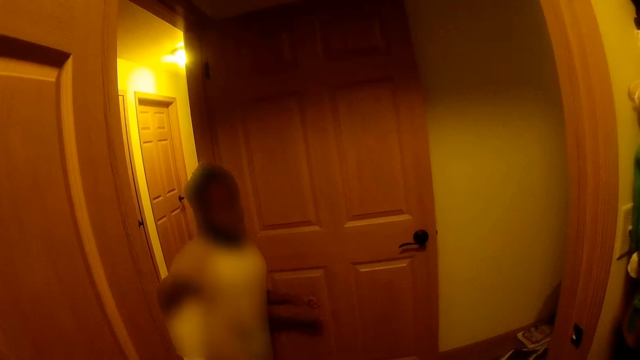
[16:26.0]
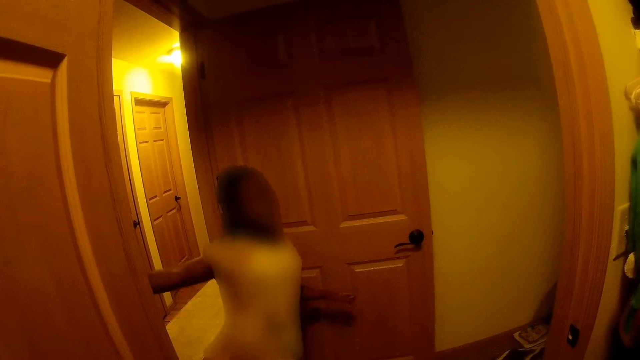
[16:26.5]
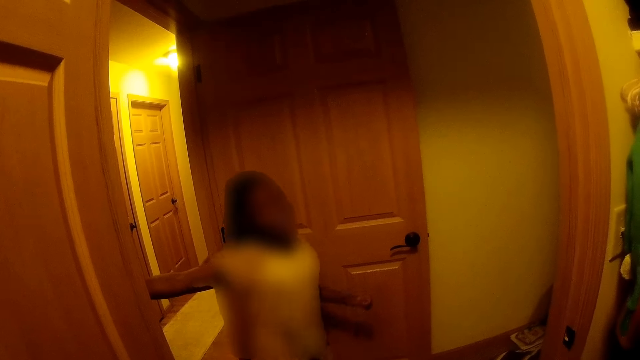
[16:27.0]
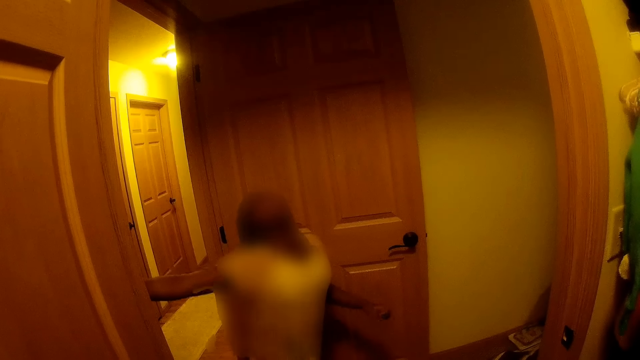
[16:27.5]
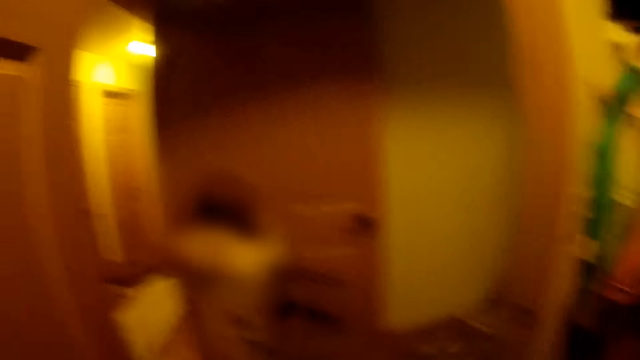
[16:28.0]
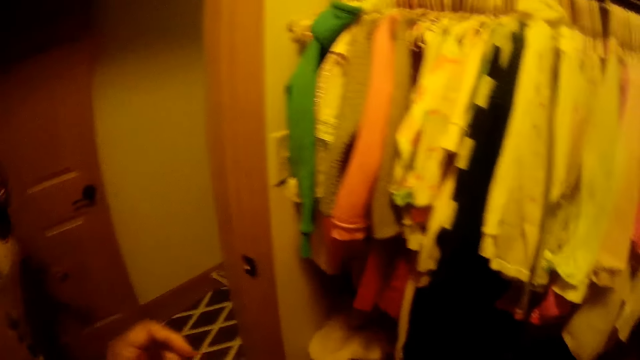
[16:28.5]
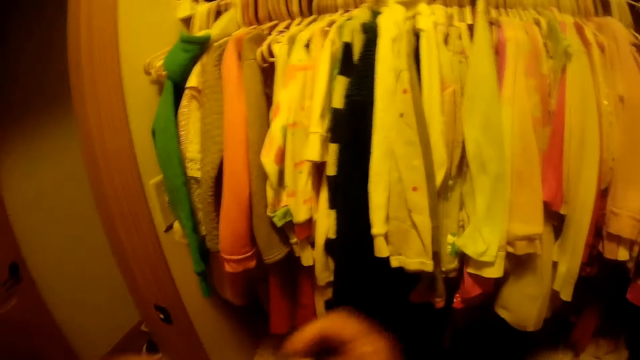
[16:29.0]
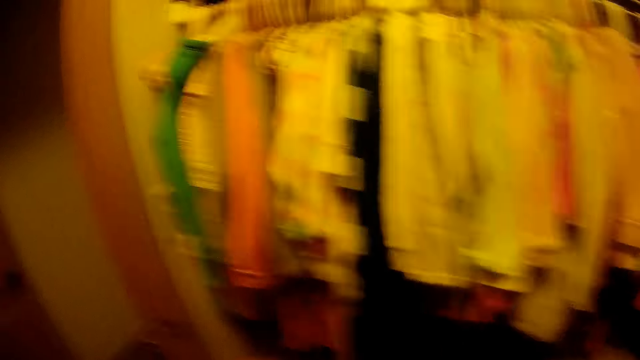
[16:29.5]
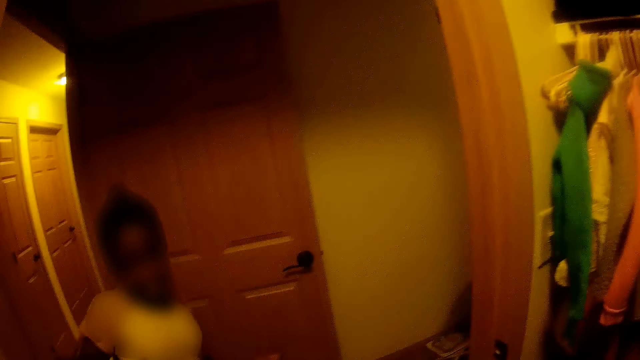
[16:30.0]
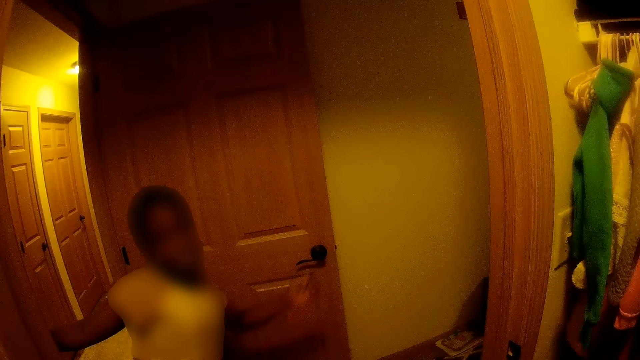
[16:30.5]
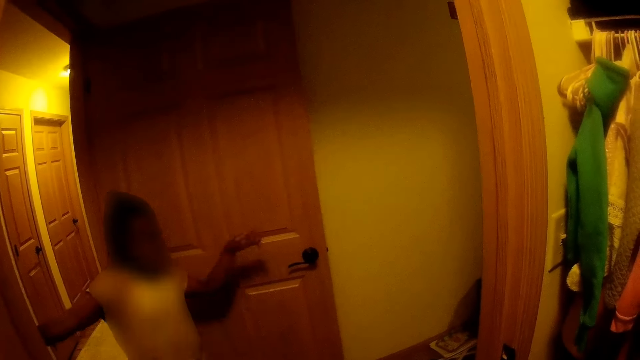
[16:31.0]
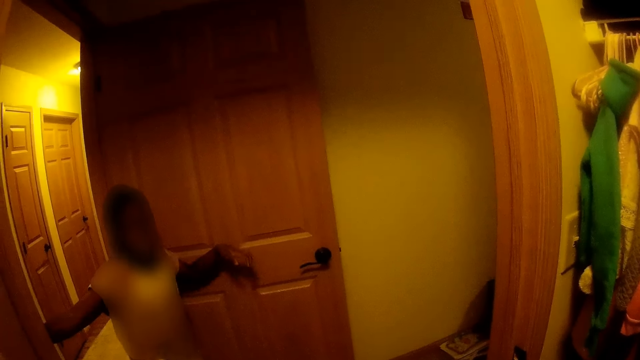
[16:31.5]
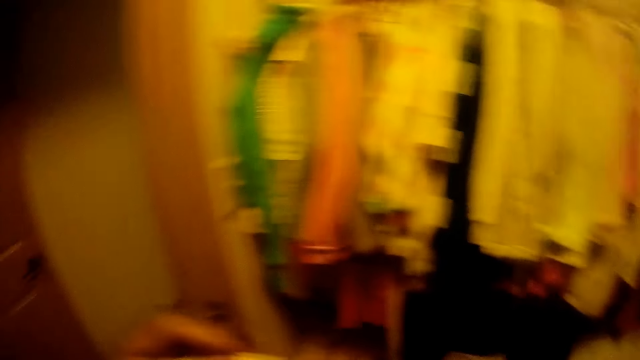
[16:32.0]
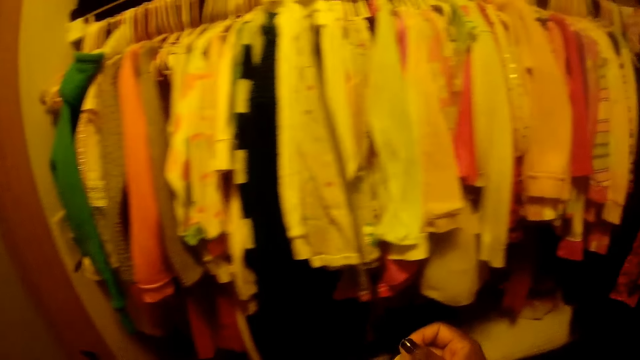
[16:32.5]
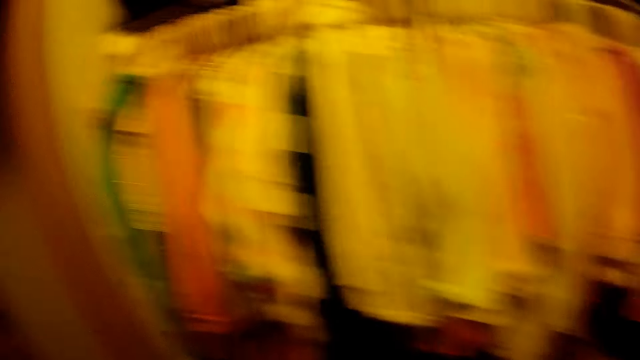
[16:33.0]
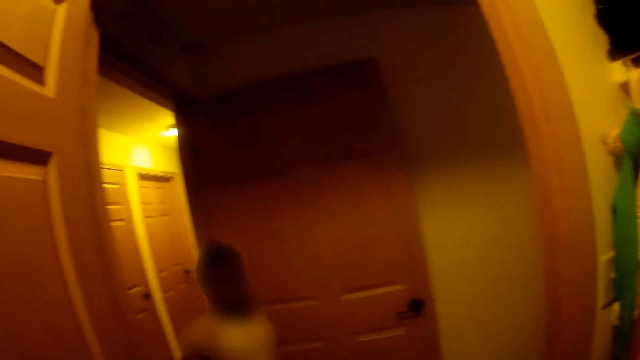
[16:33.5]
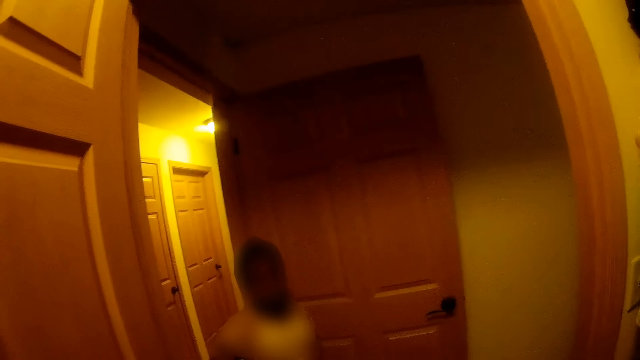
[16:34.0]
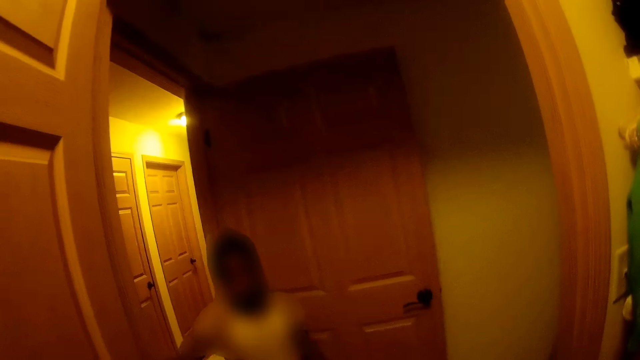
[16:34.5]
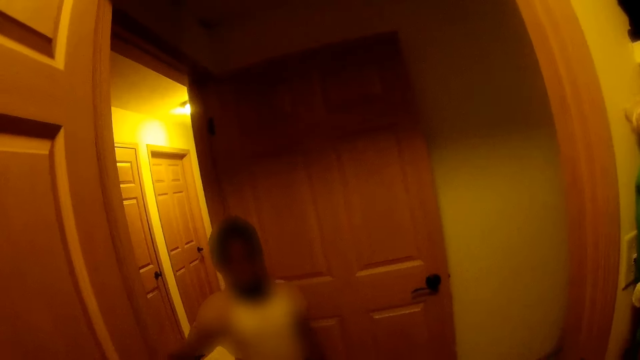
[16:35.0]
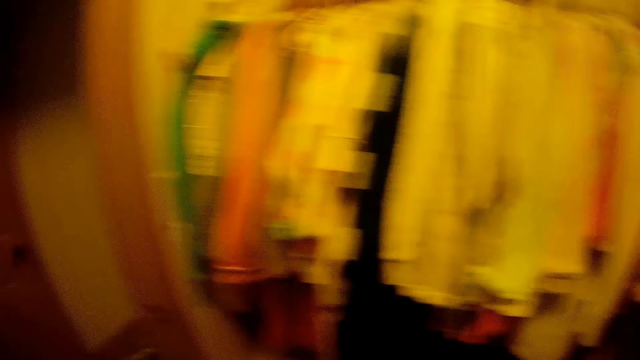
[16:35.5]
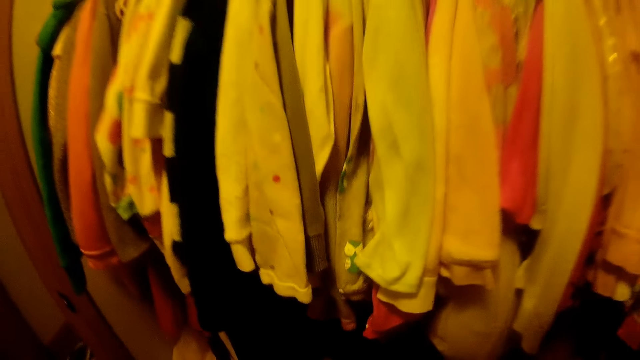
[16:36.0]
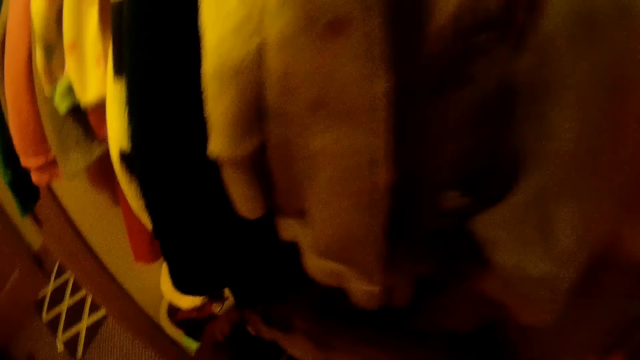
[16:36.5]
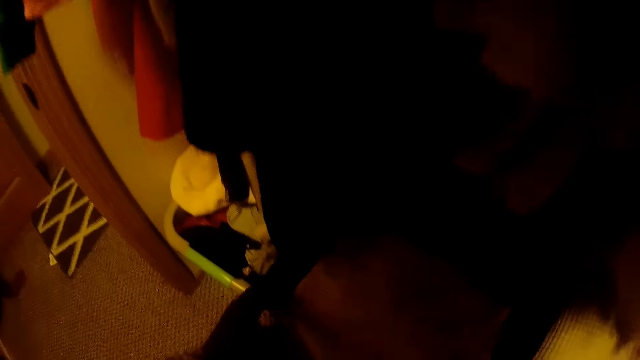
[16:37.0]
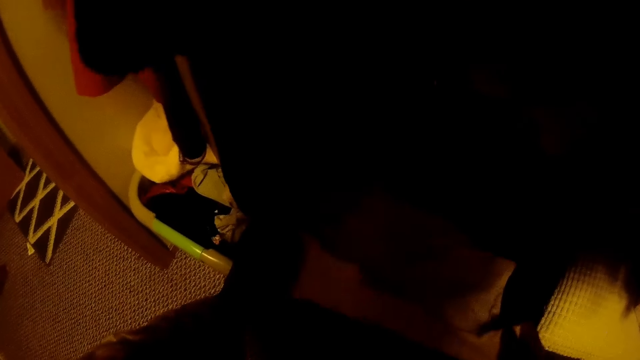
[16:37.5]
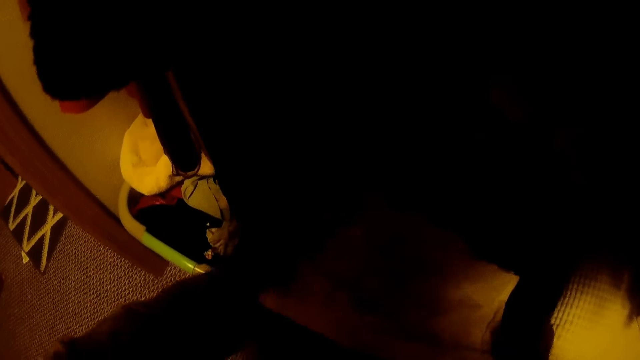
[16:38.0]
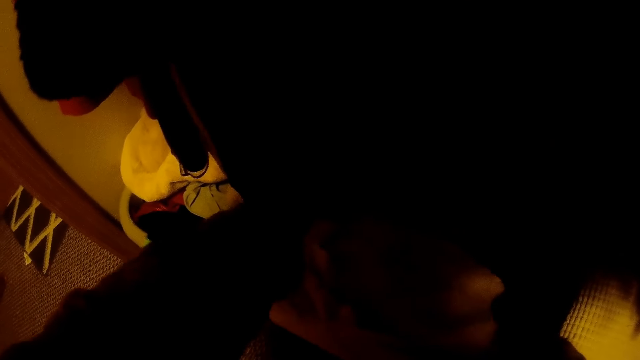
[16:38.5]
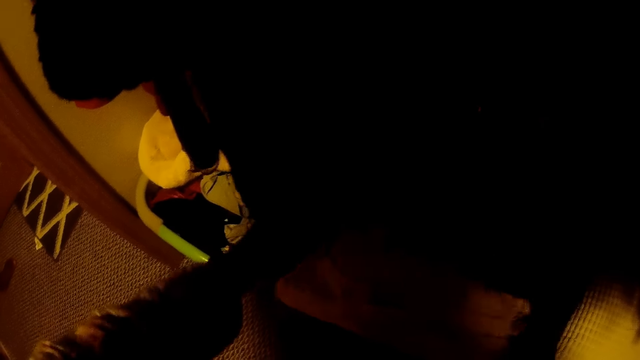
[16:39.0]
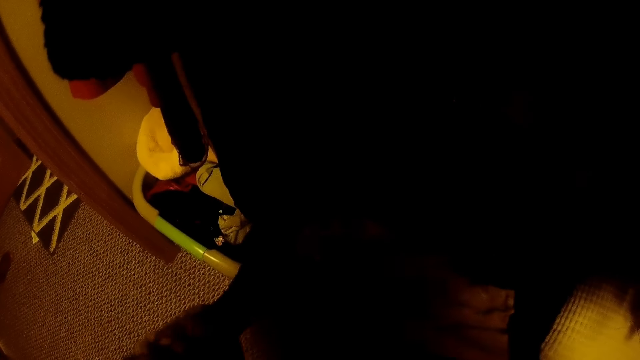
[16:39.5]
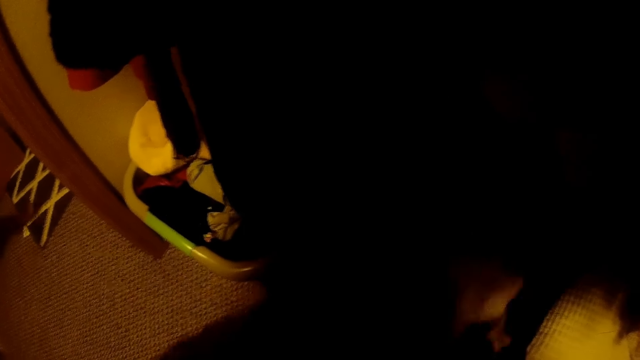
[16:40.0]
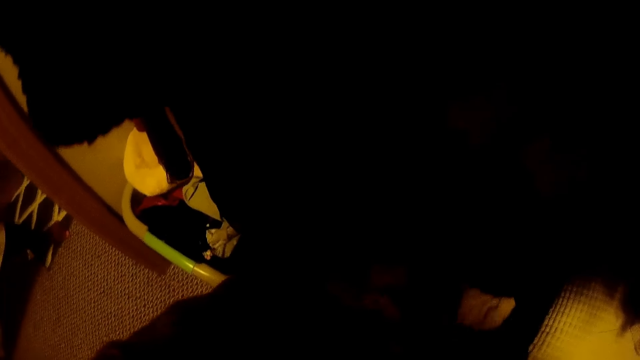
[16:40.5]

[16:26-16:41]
The camera wearer moves a hand. They interact with the girl. They put down the cloth. They fold the cloth with both hands.

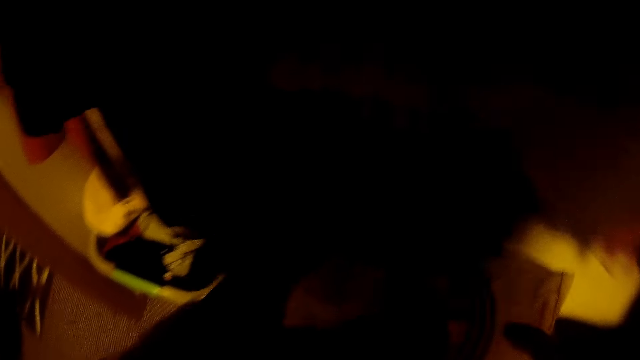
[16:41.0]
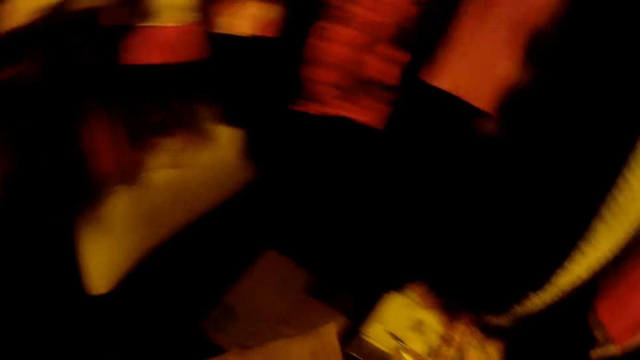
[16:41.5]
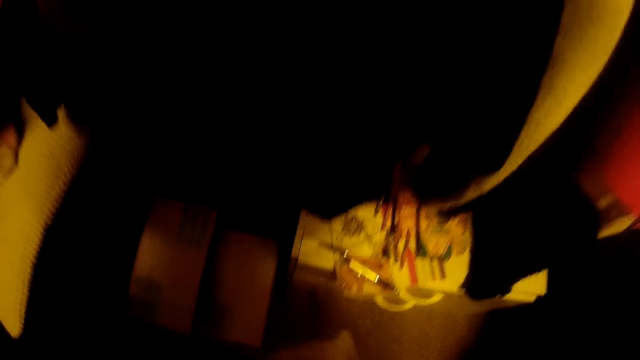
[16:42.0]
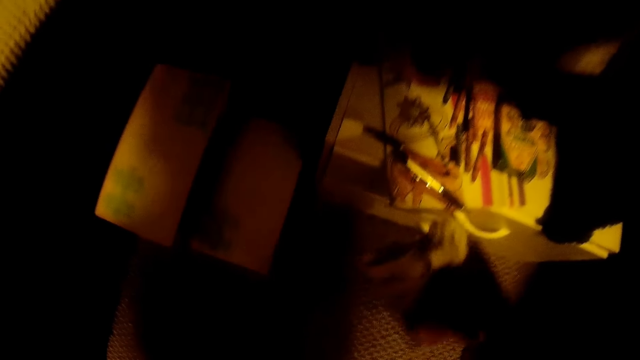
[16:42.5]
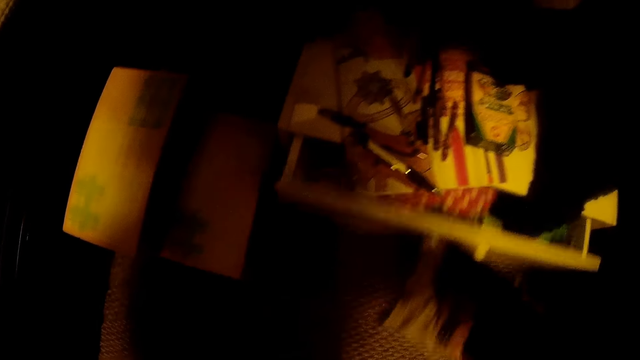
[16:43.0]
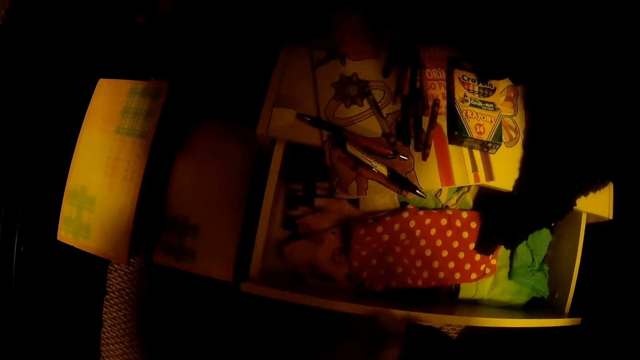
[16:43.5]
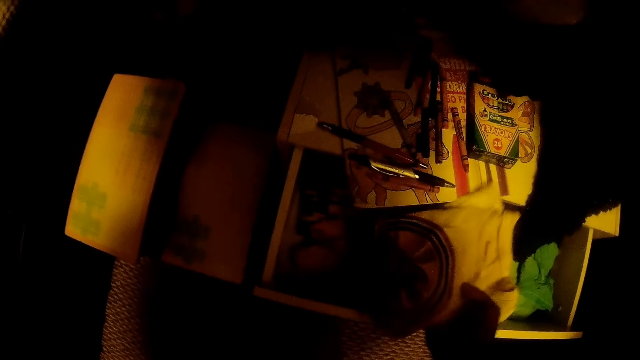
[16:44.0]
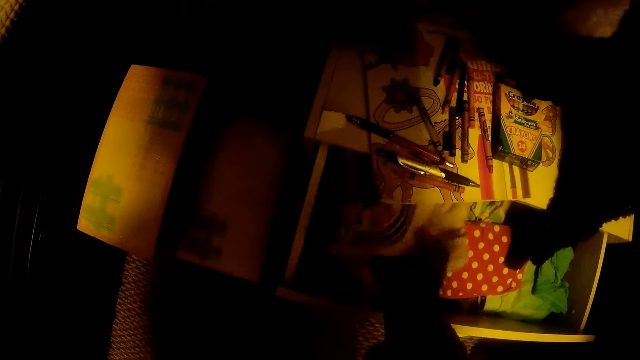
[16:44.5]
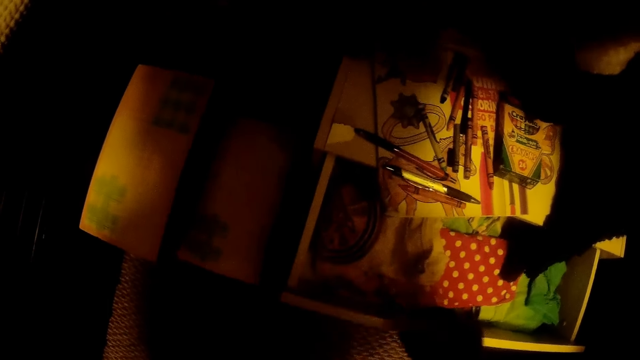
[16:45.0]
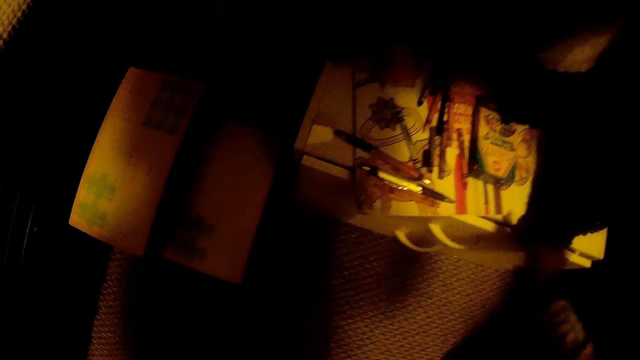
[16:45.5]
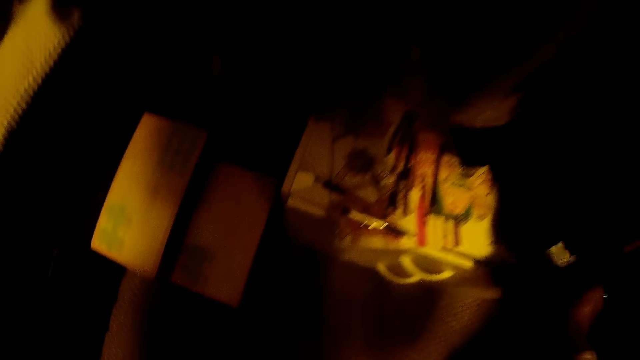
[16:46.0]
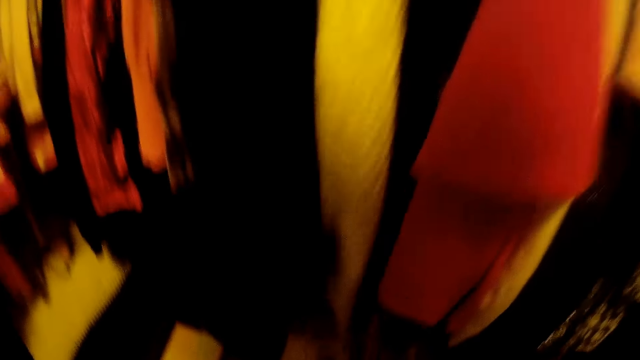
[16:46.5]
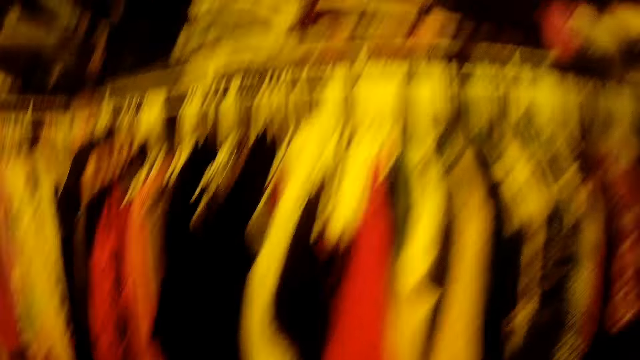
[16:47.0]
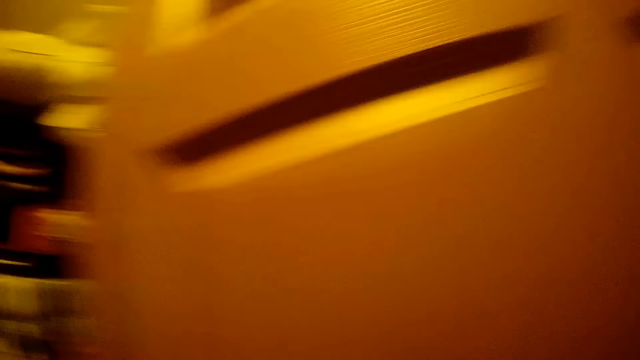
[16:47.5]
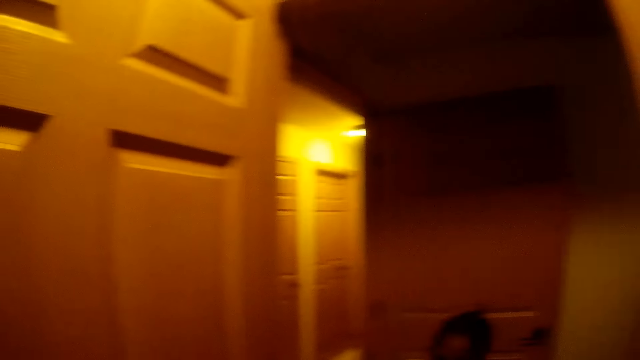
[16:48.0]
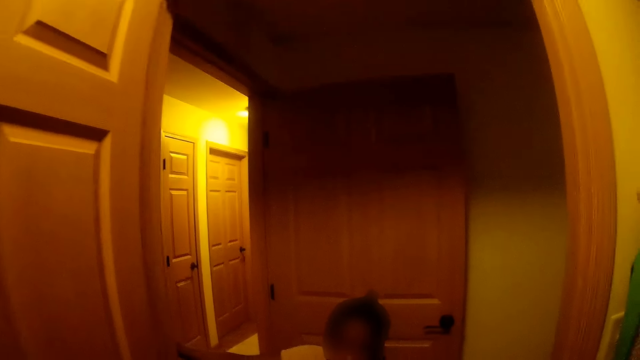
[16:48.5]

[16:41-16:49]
The camera wearer opens a drawer with her right hand. She places the clothes in the drawer with her right hand. She closes the drawer with her right hand. She picks up a cloth on a drawer stand.
